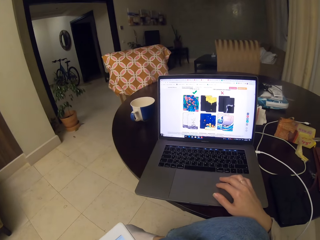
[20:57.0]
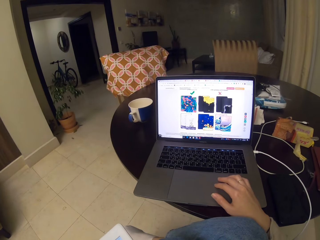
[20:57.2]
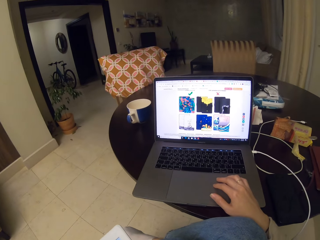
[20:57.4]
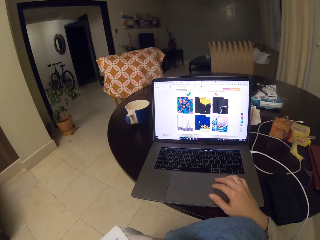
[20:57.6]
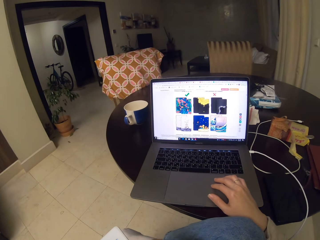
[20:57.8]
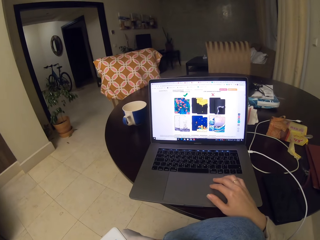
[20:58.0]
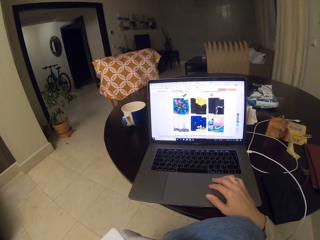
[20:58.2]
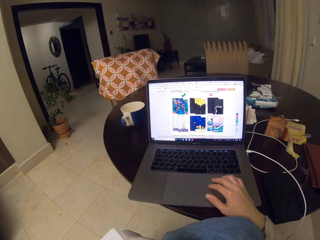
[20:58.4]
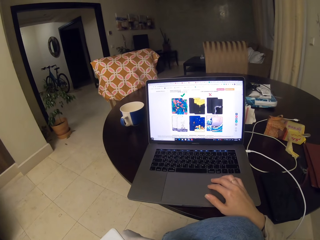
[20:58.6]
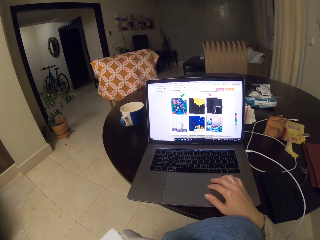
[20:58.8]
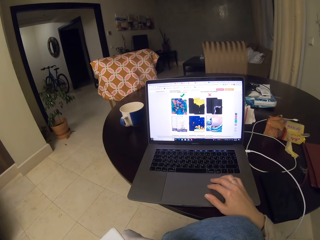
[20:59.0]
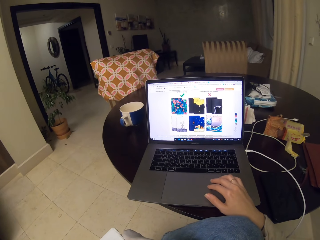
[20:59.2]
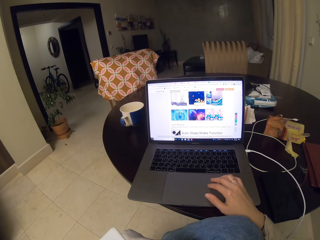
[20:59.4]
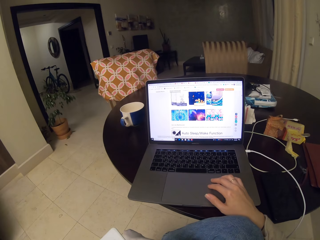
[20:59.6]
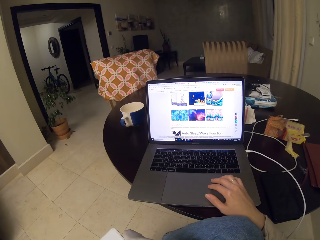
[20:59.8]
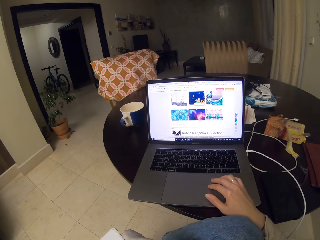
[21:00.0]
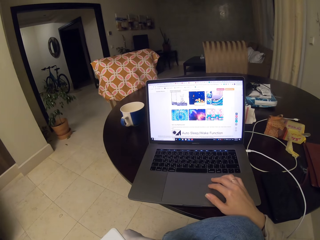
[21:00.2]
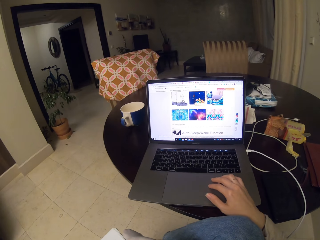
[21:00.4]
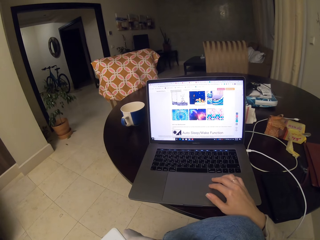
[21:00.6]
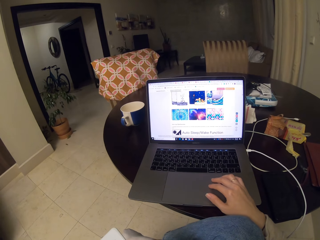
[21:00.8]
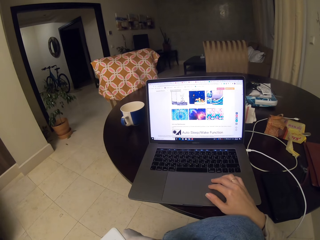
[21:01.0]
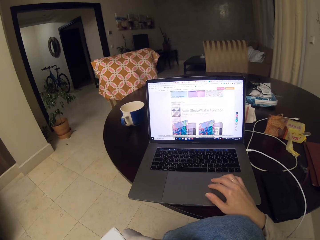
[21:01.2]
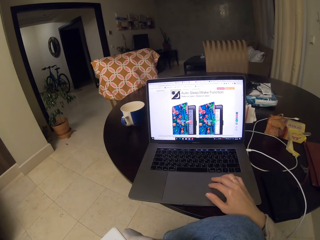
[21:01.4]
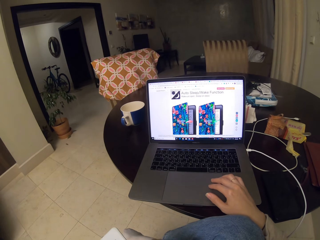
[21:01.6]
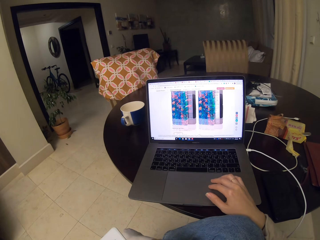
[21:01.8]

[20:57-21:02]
The camera wearer operates the laptop.

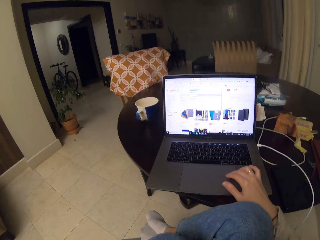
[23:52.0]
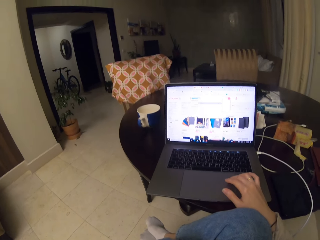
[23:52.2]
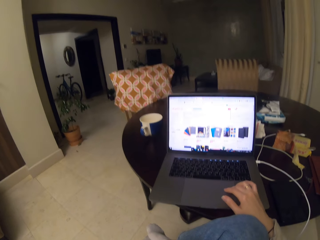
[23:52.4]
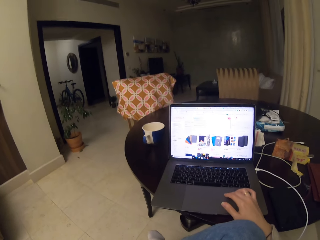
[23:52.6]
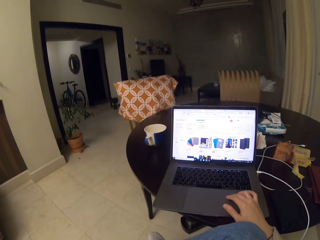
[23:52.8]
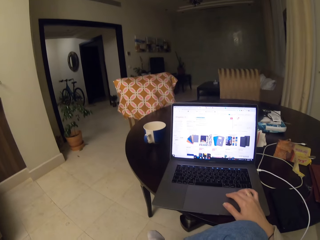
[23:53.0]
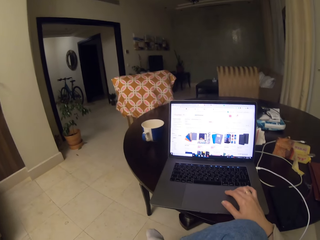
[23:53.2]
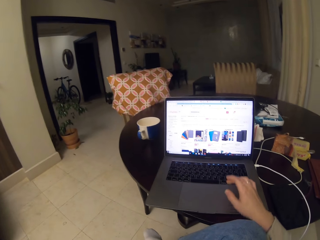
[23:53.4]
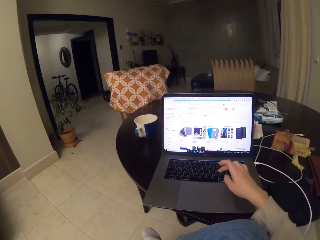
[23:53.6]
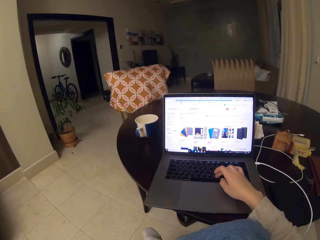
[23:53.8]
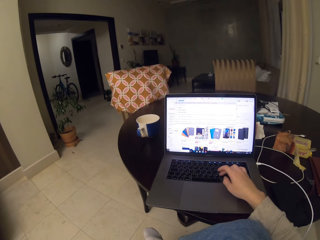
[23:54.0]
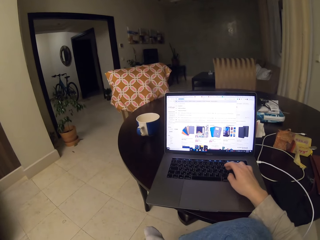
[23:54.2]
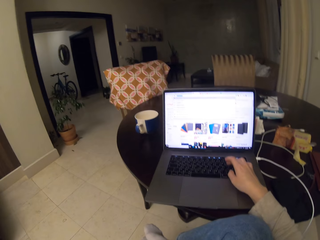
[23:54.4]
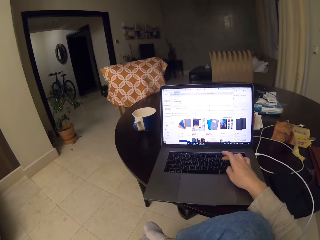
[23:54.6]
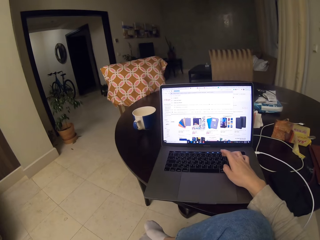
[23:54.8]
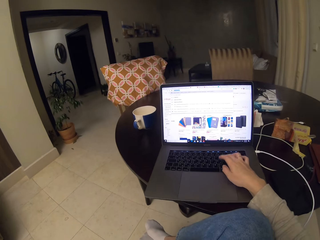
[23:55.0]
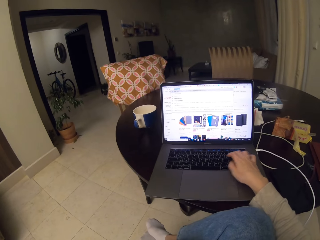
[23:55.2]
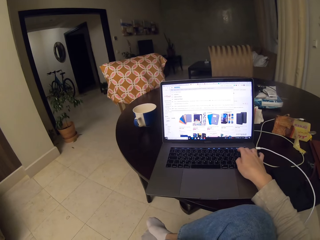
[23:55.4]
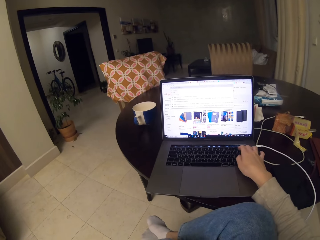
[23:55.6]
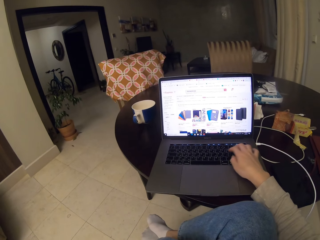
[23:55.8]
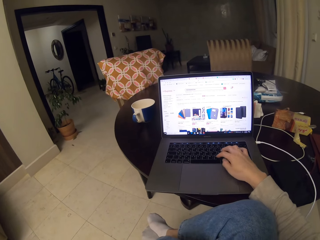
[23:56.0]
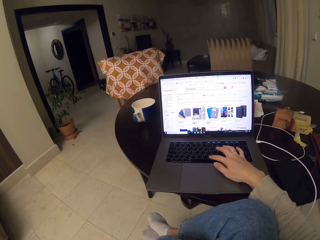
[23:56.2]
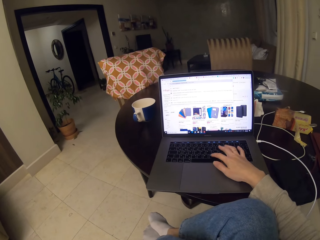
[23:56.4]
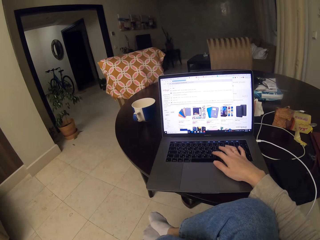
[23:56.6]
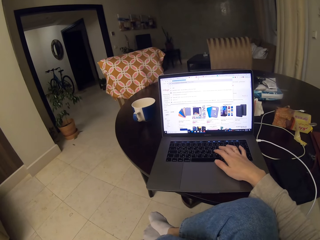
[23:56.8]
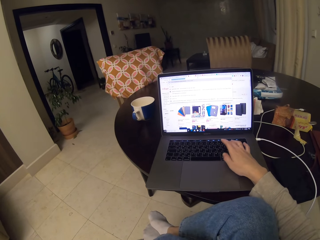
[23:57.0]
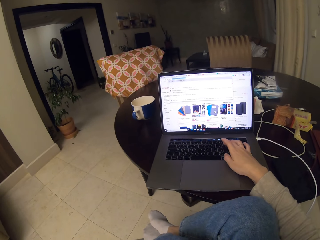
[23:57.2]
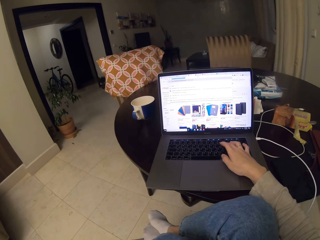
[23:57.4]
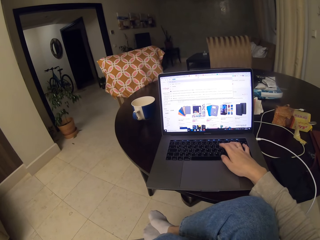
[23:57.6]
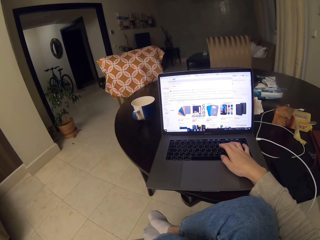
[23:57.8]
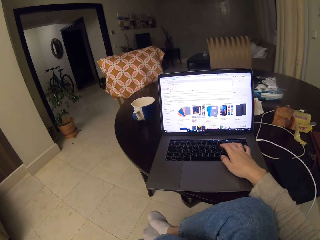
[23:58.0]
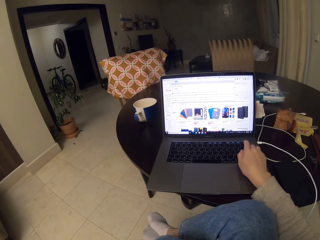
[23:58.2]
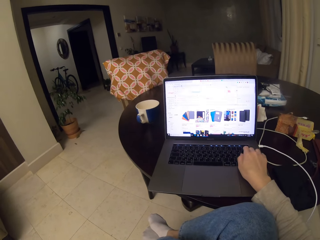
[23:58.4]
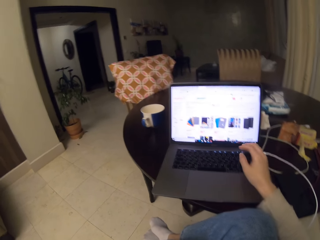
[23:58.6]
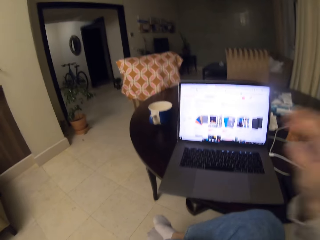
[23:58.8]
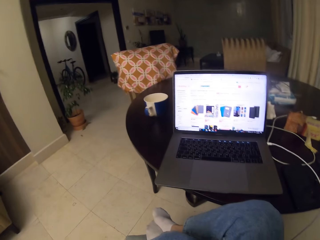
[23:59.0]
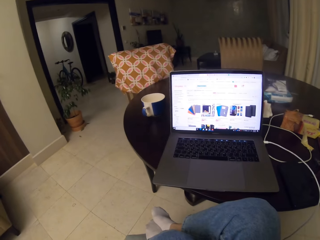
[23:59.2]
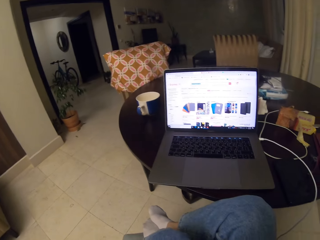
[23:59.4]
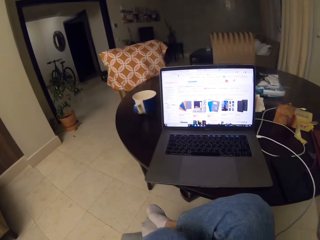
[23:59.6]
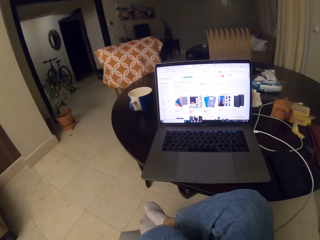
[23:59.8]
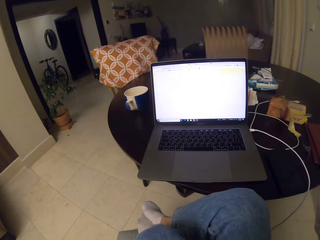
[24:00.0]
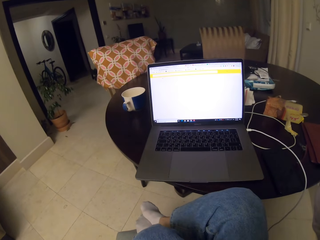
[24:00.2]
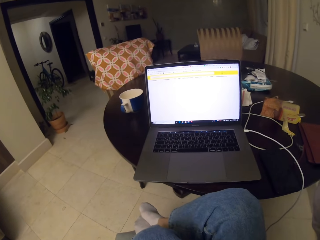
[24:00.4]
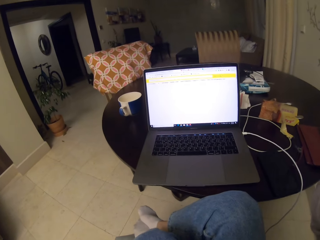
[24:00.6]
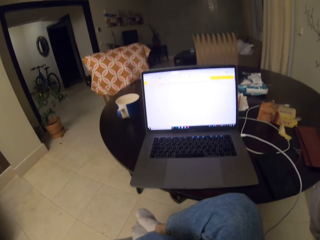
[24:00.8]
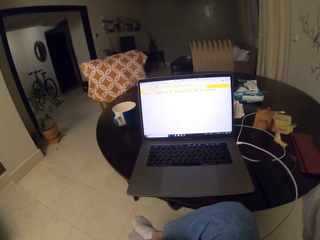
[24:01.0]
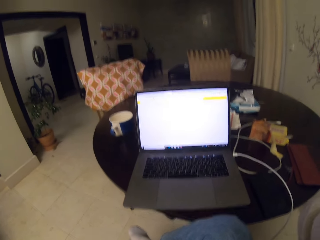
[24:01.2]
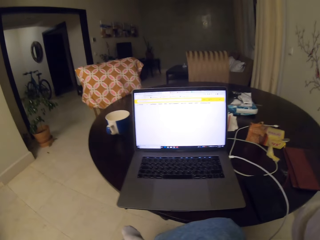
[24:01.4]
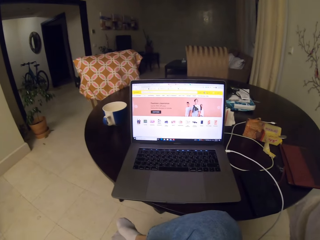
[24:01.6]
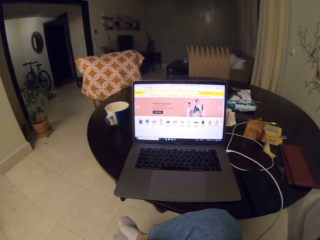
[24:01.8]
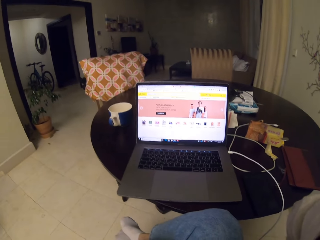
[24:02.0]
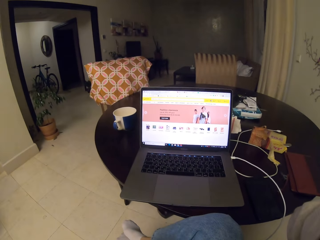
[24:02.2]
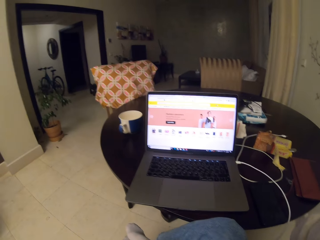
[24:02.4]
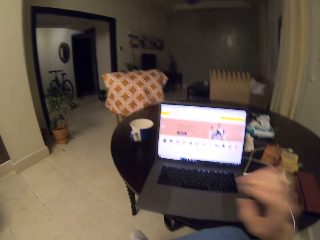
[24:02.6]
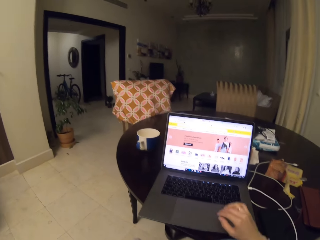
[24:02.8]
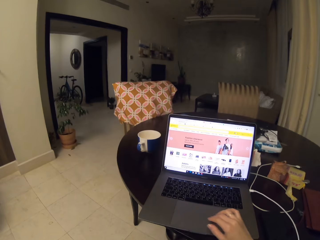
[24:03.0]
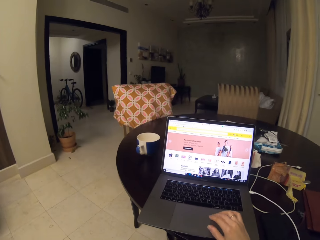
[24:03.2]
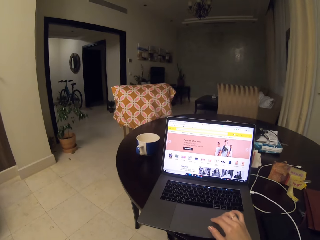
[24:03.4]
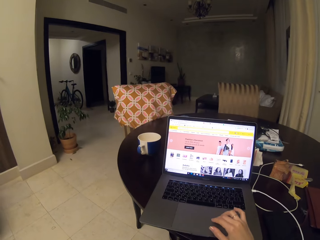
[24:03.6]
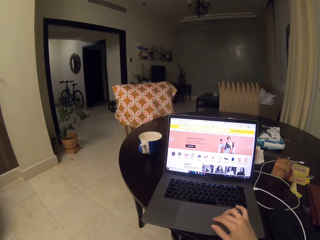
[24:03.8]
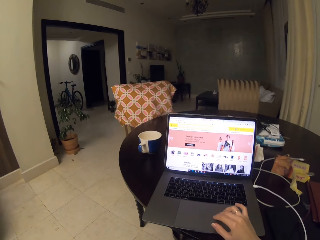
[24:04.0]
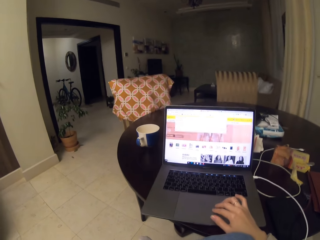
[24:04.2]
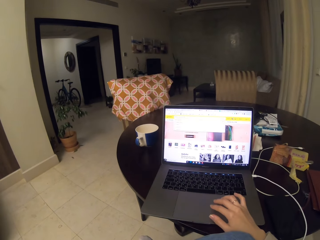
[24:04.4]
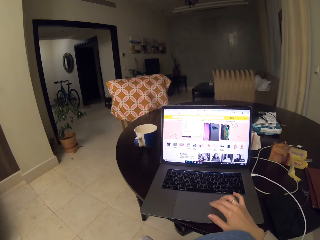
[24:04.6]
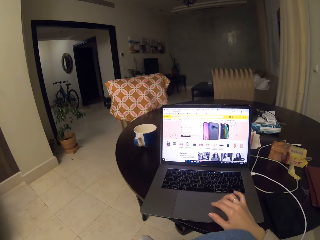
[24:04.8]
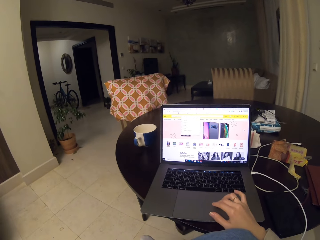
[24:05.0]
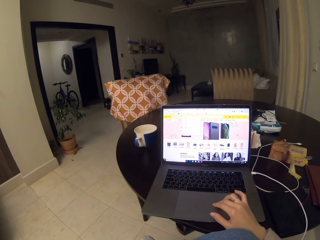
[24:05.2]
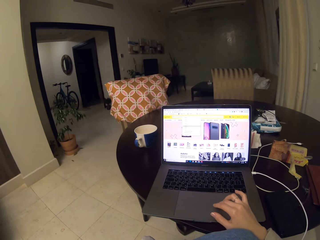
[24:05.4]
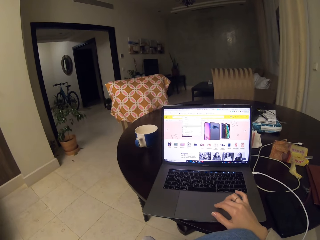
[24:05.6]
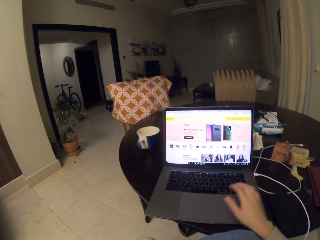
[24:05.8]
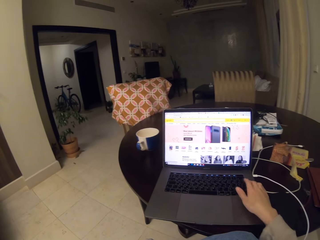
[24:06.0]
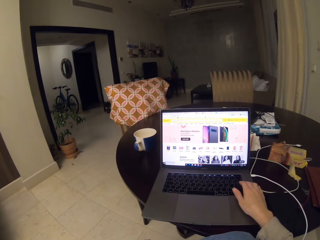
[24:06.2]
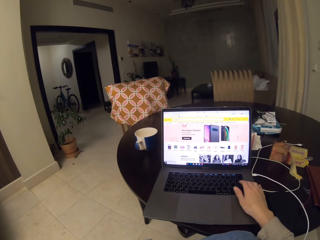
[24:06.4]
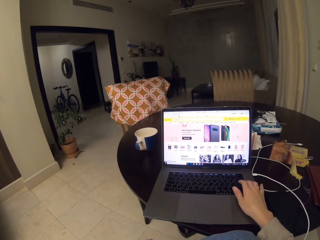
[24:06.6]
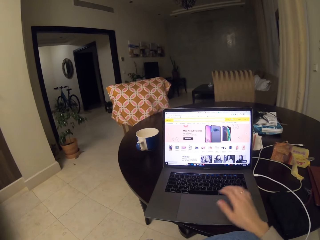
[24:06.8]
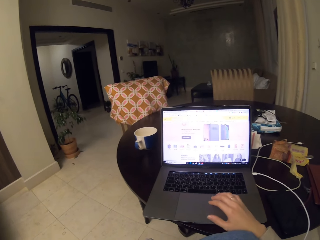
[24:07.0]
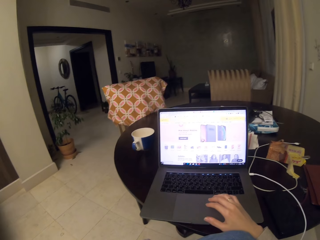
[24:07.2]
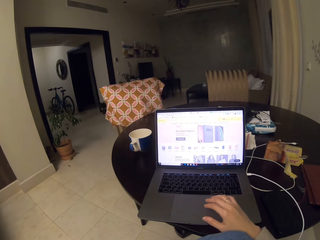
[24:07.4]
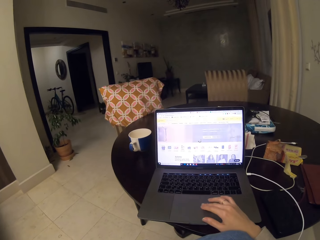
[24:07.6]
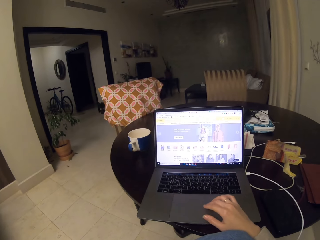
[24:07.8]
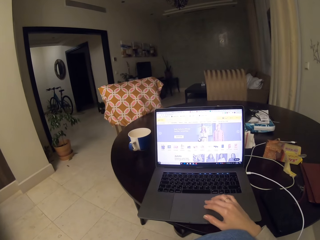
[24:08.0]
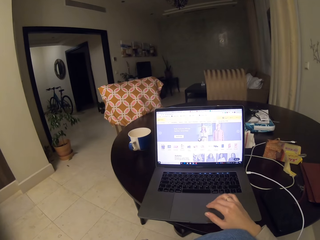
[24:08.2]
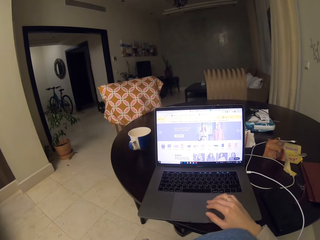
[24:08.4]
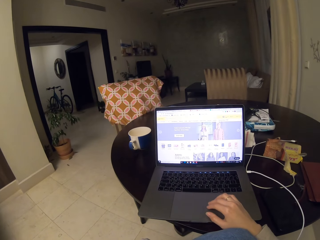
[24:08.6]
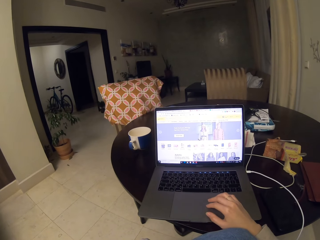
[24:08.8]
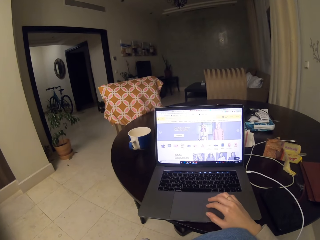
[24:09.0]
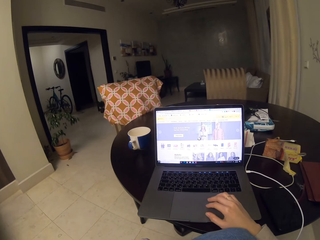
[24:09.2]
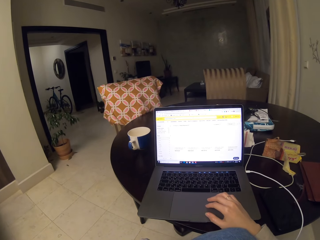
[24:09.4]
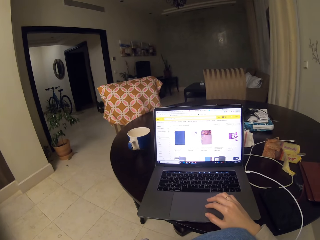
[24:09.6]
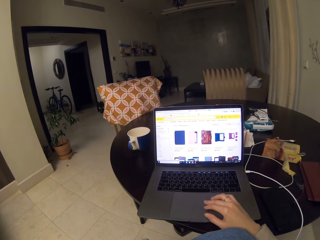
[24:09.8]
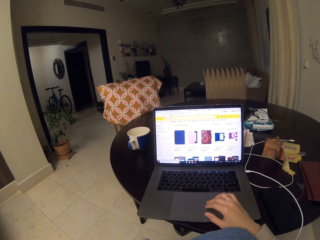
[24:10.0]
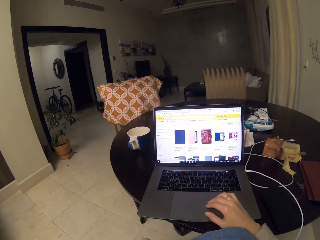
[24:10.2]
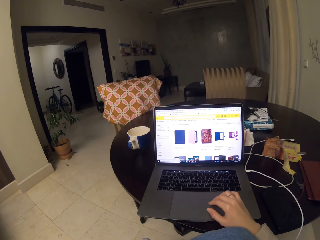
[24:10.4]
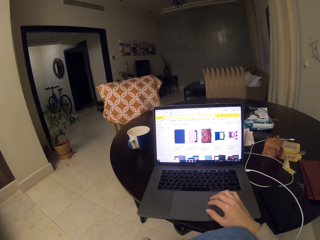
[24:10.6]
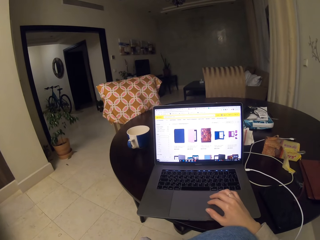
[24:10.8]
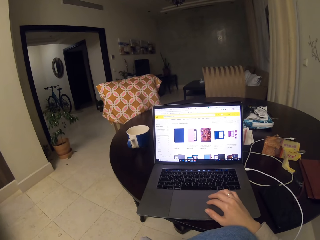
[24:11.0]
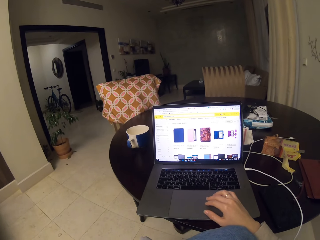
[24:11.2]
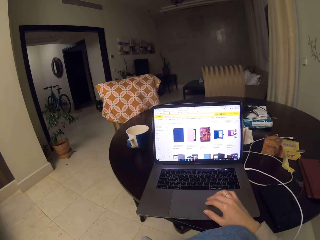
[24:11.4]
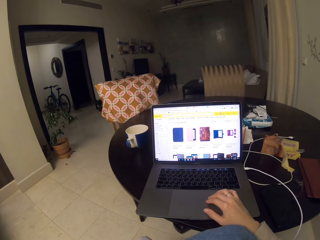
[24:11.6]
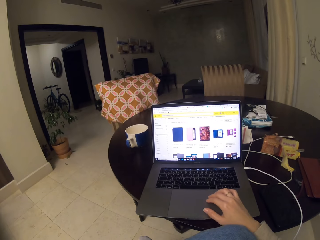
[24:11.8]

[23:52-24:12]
The camera wearer reads from the laptop and scrolls in the laptop. They type on the keyboard. They lift a hand. They use the laptop. They scroll. They type.
